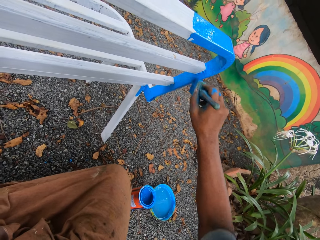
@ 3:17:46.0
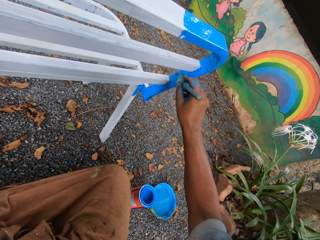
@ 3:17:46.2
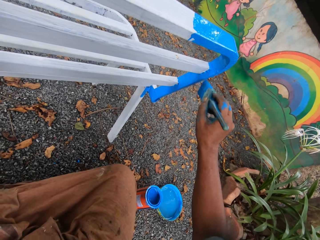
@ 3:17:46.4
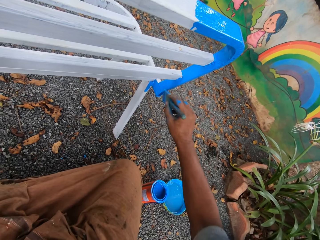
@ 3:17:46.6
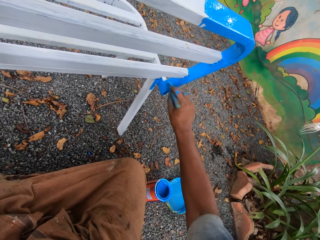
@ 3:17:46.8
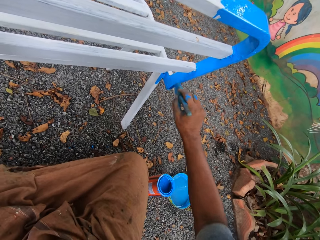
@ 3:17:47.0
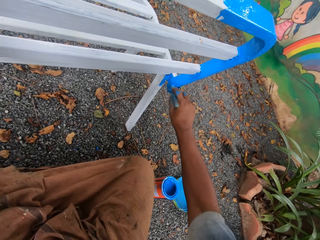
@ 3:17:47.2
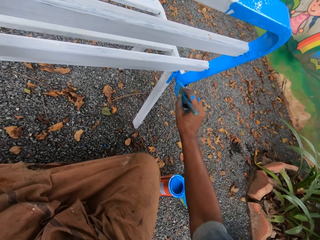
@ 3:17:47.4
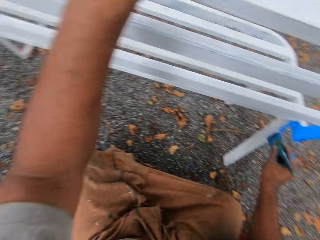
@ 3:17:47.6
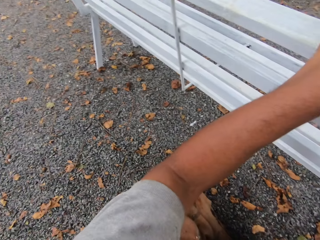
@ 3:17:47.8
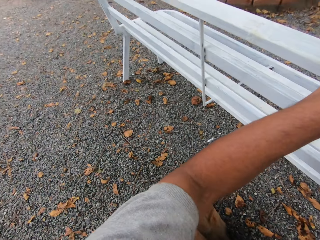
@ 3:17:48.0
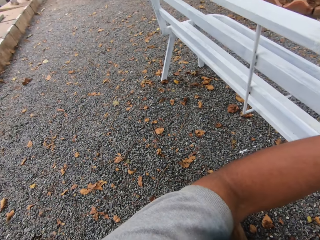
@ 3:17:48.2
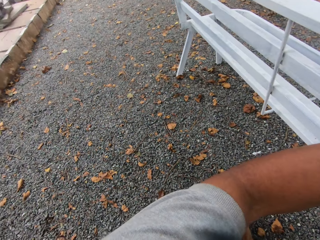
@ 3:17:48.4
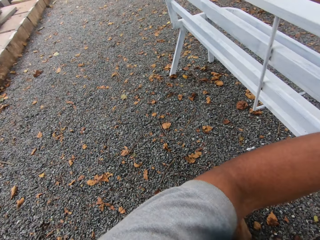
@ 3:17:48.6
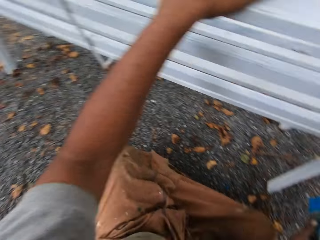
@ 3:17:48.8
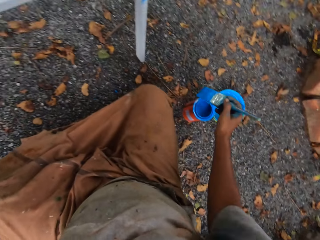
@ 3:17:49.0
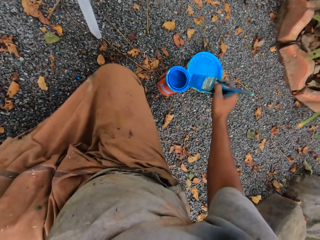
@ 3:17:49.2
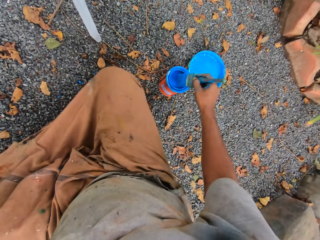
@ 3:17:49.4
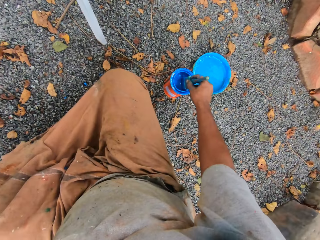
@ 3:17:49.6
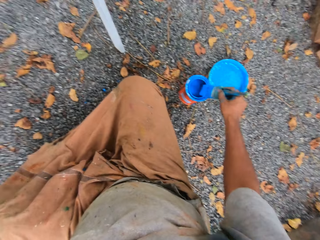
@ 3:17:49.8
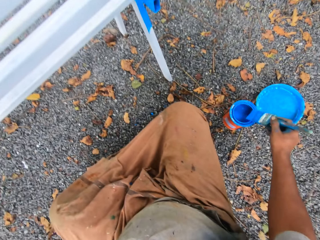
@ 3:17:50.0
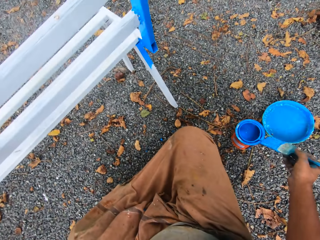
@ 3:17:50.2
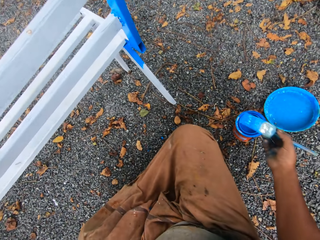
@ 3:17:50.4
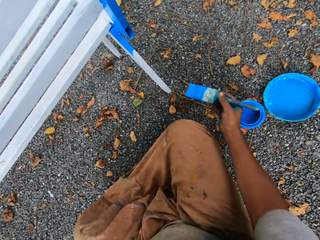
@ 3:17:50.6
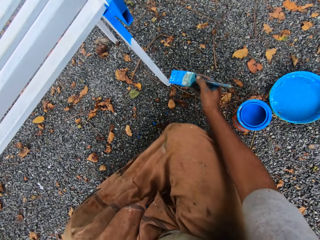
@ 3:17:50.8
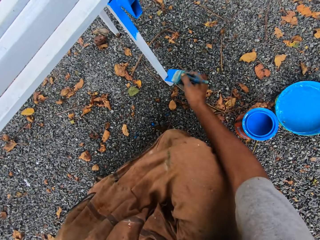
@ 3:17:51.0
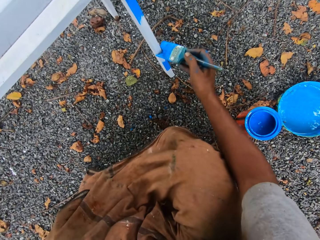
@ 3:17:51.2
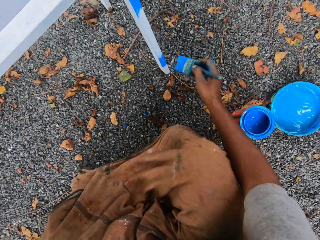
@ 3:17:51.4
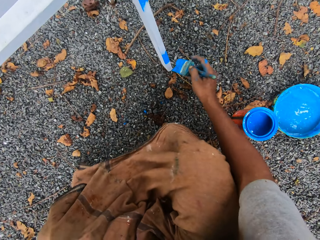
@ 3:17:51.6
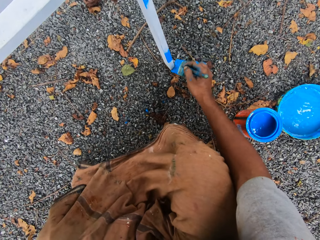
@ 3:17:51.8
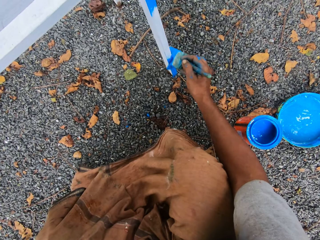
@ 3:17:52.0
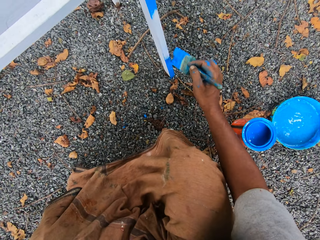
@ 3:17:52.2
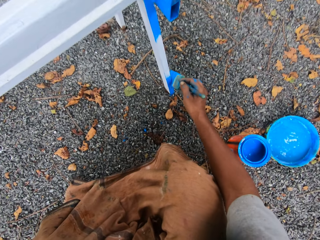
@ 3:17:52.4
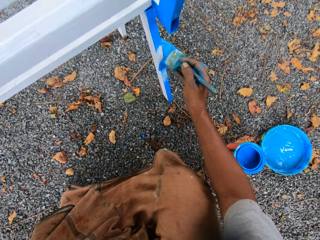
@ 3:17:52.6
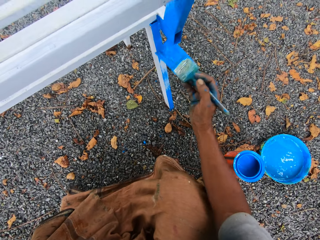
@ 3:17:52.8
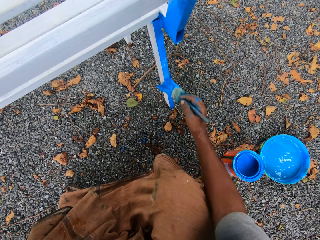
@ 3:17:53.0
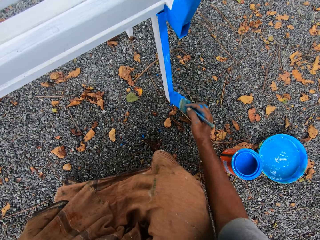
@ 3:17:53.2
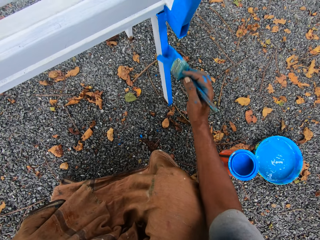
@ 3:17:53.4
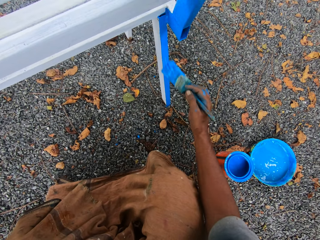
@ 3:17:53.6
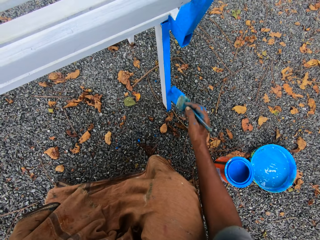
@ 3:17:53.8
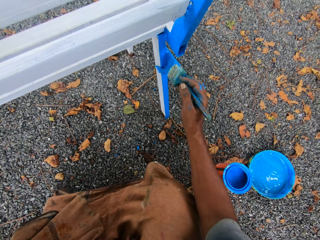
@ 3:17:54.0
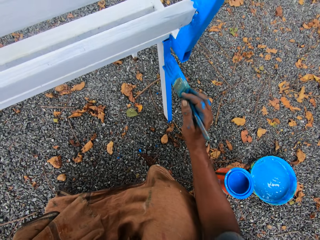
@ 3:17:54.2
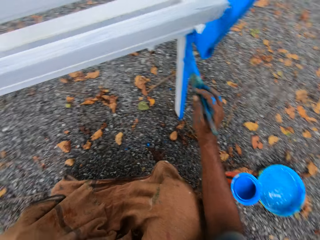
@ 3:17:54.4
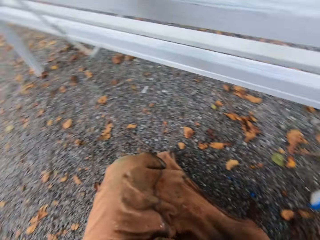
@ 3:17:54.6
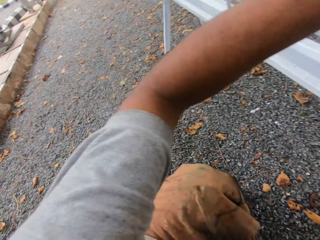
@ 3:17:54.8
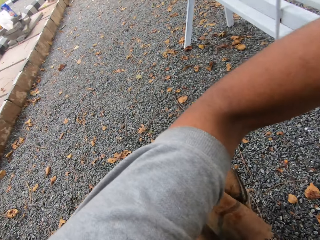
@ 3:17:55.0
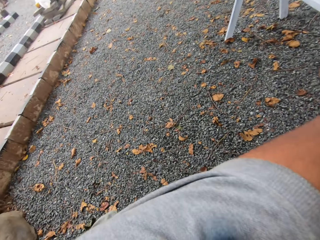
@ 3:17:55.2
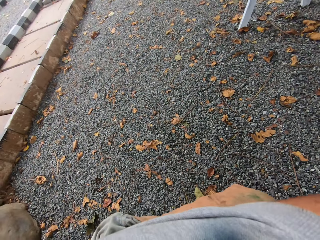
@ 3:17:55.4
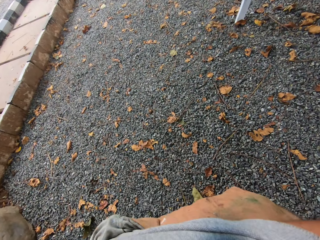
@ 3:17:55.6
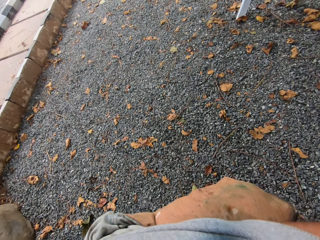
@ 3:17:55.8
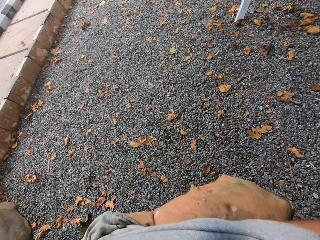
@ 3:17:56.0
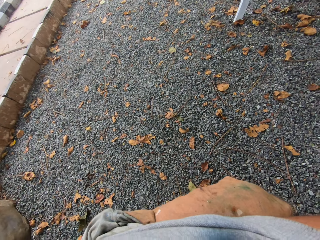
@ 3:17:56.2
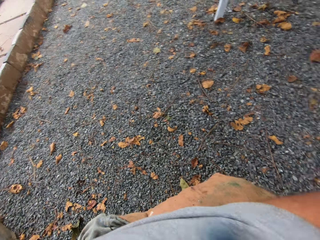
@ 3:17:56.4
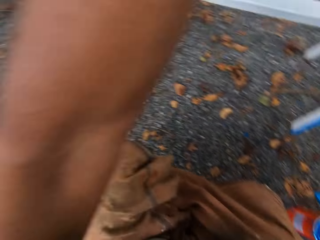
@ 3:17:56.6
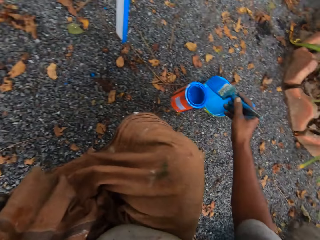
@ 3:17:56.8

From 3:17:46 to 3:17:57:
The camera wearer looks around the compound. He dips the paintbrush in his right hand in the container of paint on the floor. He cleans the paintbrush on the mouth of the paint container. He paints the chair with the paintbrush in his right hand. He looks around the compound.

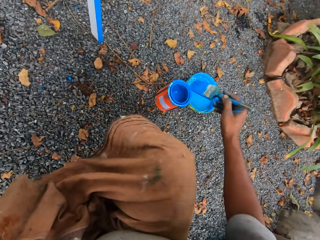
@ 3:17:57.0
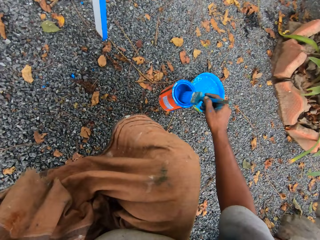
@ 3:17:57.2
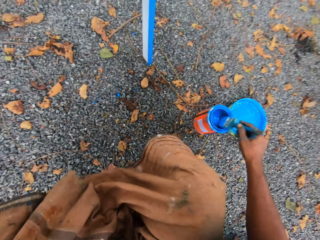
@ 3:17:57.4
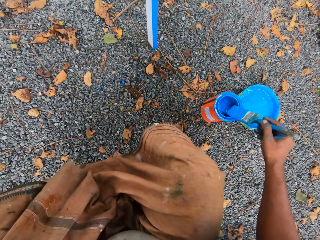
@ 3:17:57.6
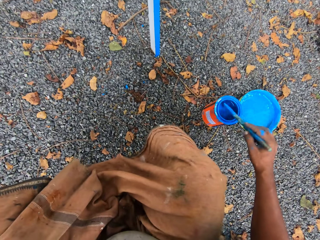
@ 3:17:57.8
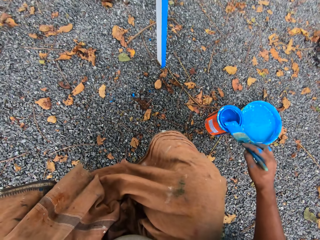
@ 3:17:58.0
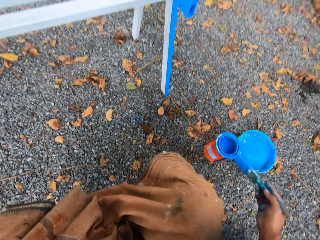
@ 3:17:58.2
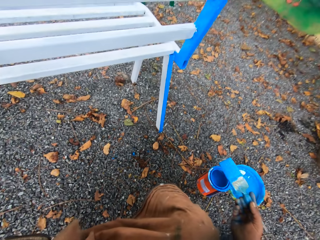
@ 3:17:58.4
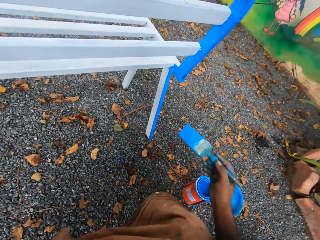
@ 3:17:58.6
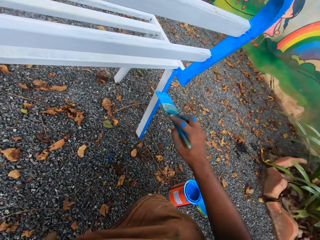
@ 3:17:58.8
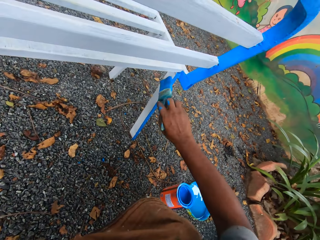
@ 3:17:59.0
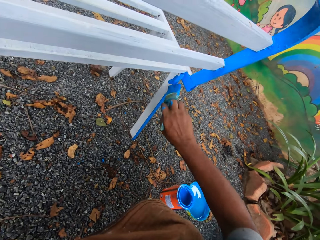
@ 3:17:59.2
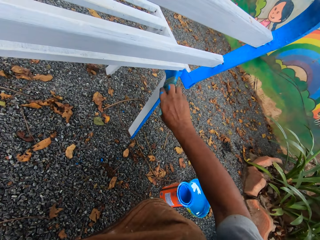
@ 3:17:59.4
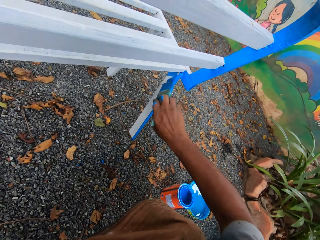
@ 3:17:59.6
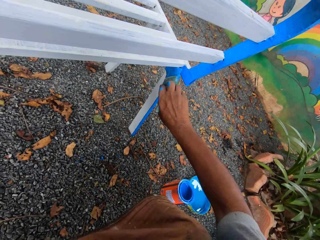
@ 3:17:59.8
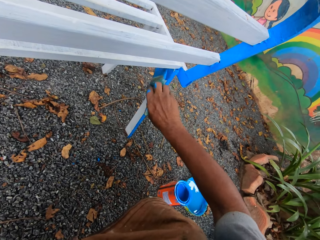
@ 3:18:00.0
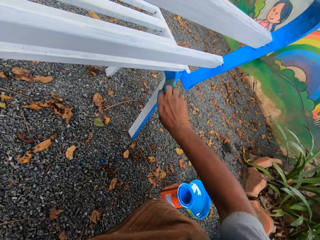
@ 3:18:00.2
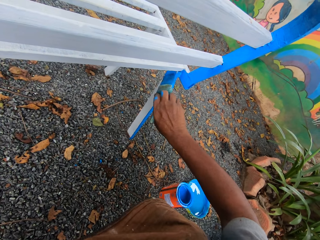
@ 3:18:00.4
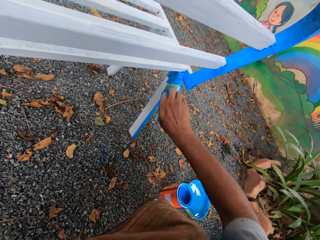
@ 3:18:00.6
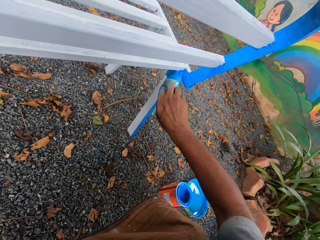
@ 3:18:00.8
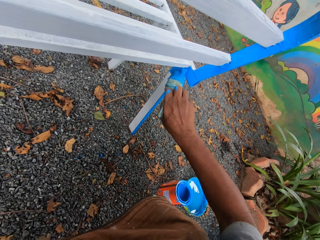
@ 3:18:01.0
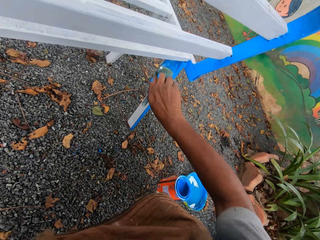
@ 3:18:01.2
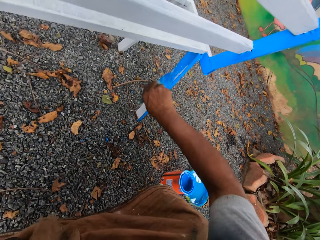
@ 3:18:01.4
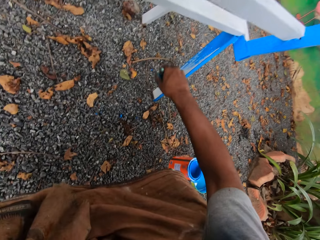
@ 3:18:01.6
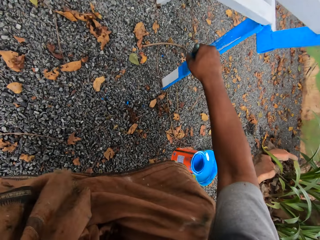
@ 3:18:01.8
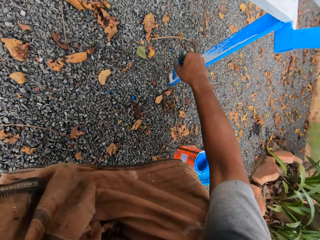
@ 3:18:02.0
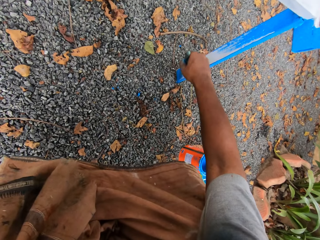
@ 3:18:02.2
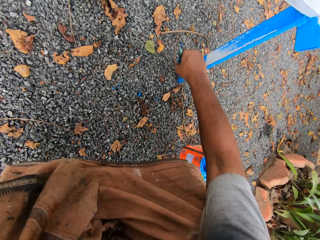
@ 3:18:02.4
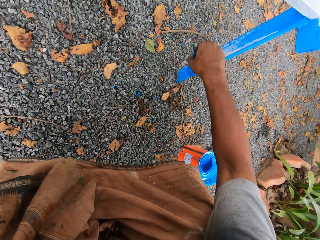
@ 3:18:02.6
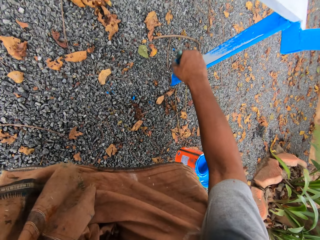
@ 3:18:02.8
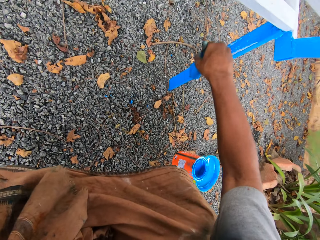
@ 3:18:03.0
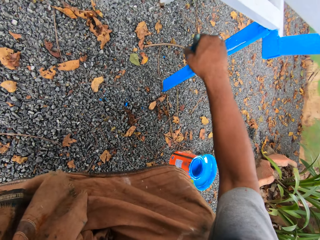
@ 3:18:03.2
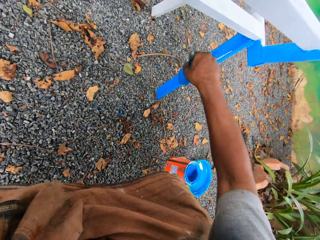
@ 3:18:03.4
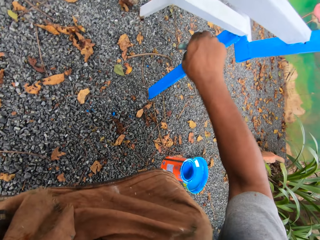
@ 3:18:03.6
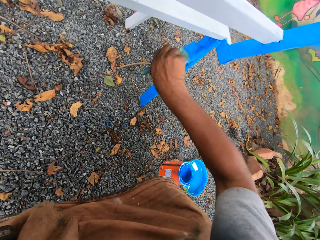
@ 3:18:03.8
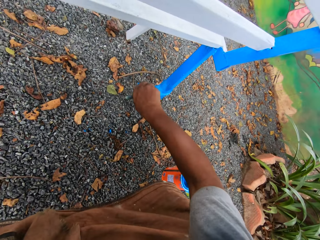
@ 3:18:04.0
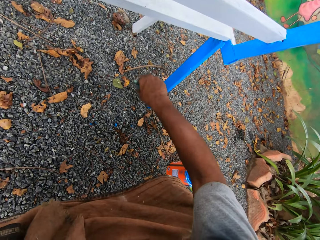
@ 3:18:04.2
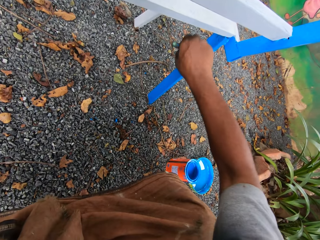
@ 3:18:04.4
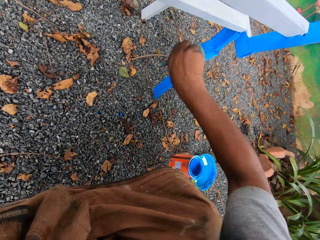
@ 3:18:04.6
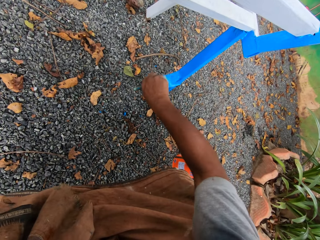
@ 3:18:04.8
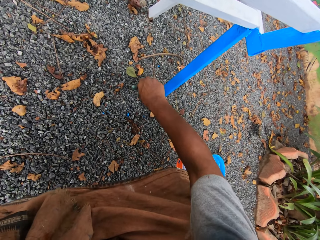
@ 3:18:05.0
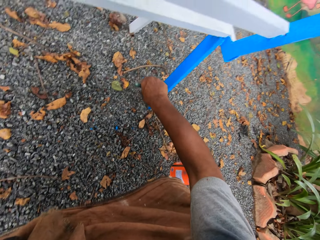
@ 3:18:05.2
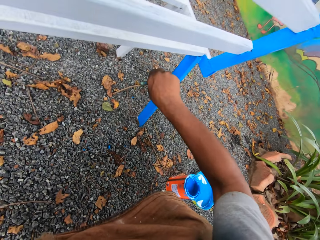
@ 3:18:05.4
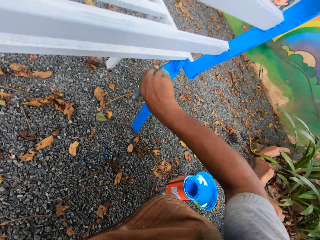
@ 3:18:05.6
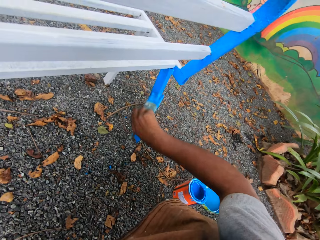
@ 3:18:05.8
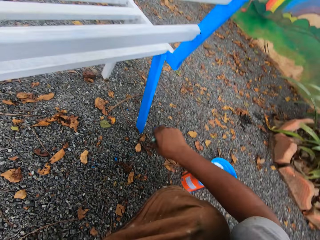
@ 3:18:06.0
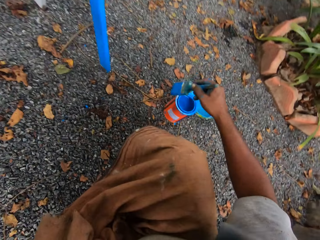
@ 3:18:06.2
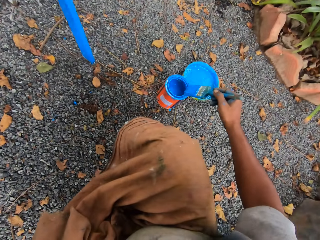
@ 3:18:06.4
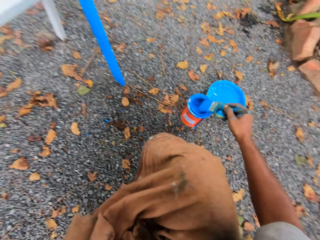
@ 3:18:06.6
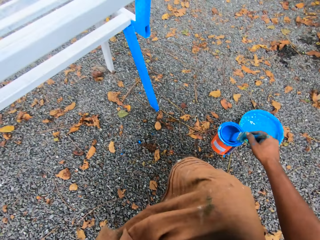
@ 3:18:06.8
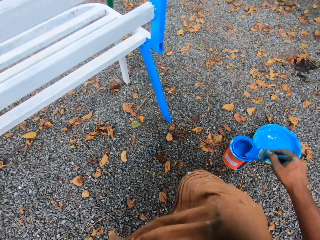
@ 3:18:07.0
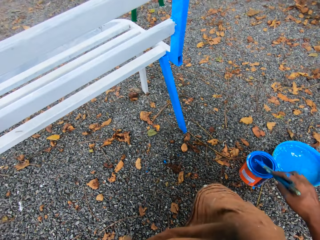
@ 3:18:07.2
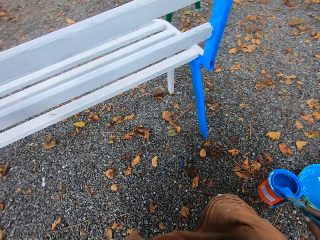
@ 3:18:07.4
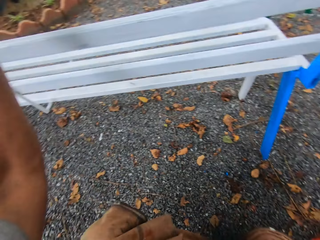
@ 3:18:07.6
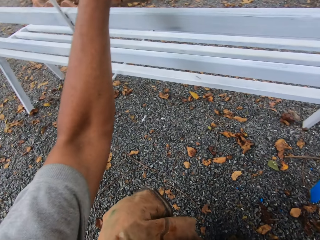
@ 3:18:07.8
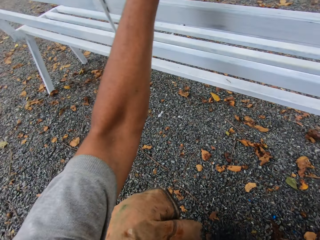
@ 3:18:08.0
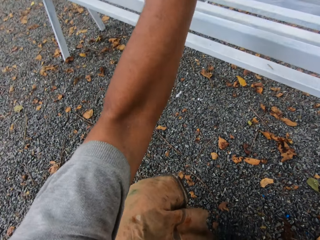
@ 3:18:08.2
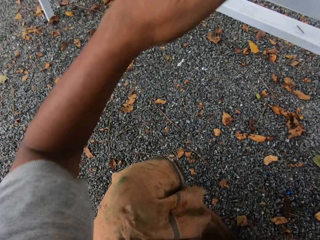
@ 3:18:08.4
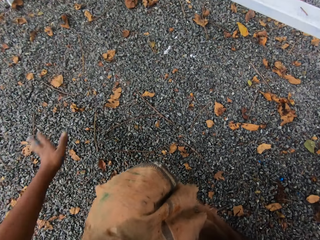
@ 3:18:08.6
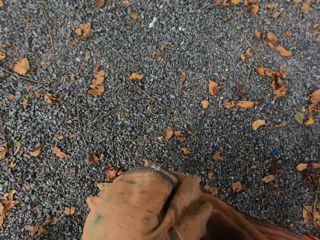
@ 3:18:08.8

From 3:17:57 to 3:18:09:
The camera wearer dips the paintbrush in his right hand in the container of paint on the floor. He cleans the paintbrush on the mouth of the container of paint. He paints the chair with the paintbrush in his right hand. He dips the paintbrush in his right hand in the container of paint on the floor. He cleans the paintbrush on the mouth of the container of paint.
